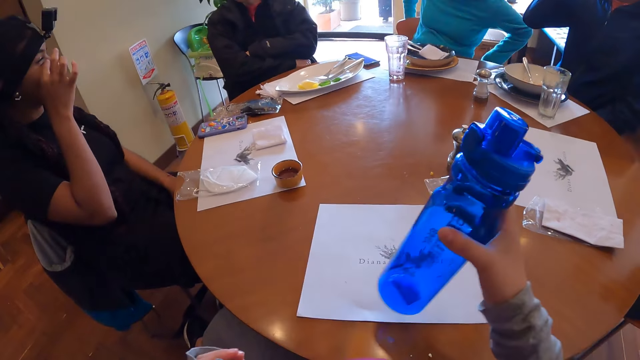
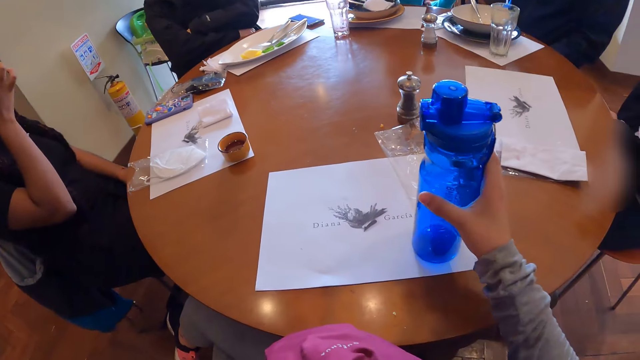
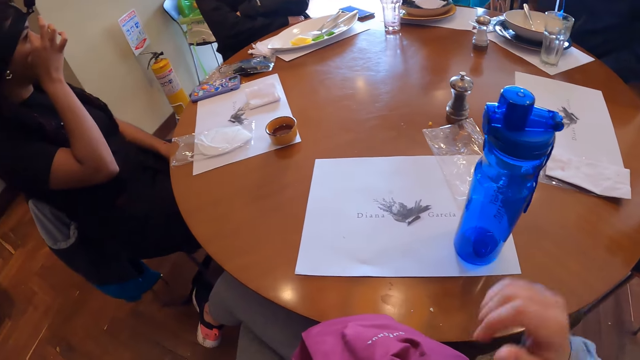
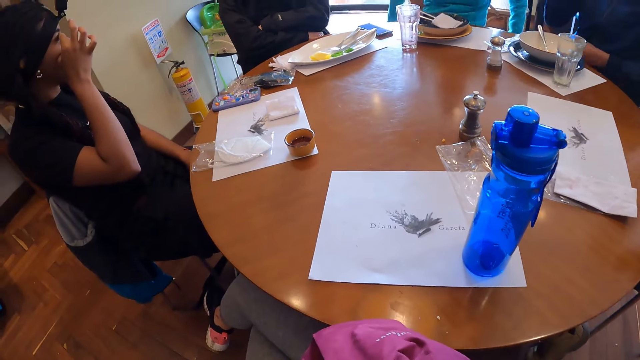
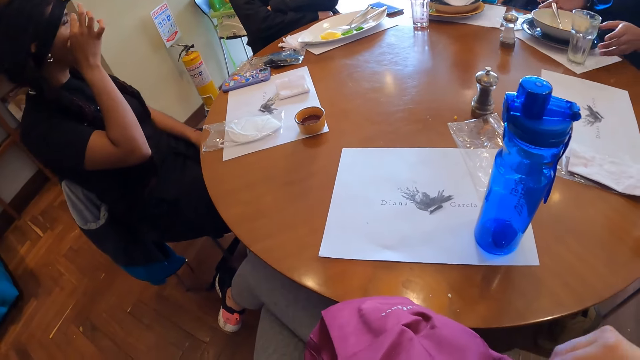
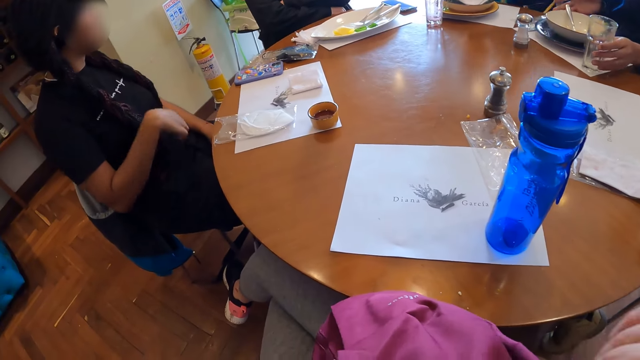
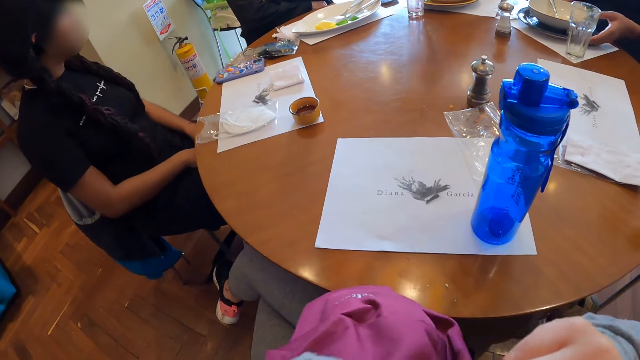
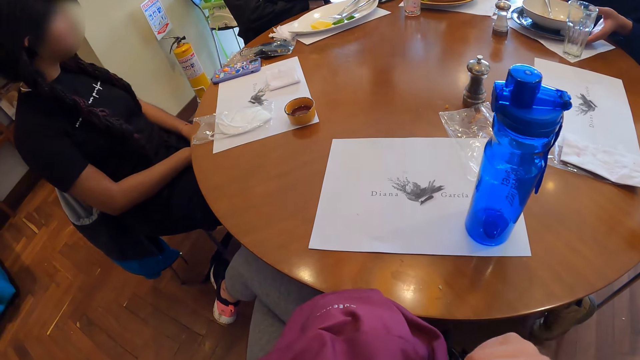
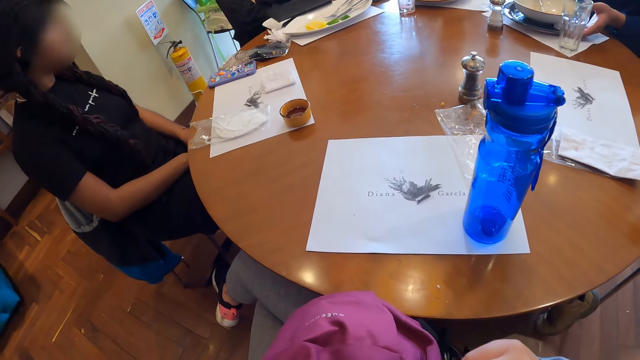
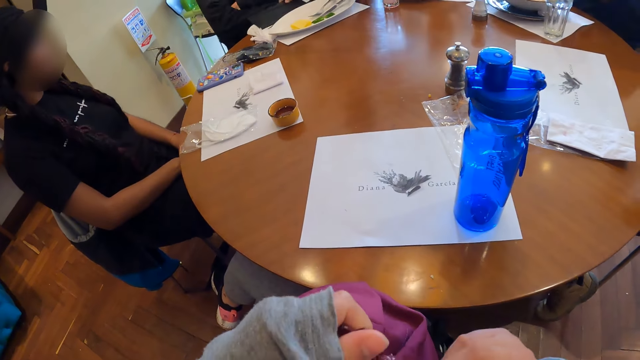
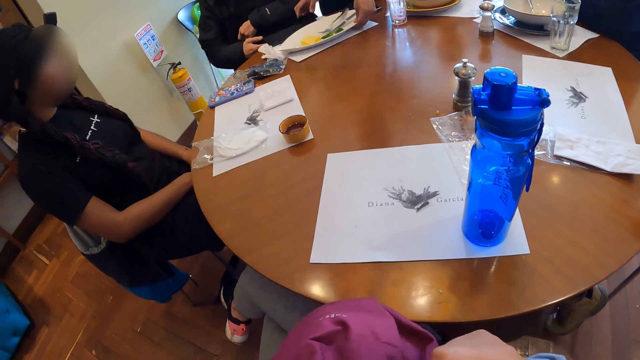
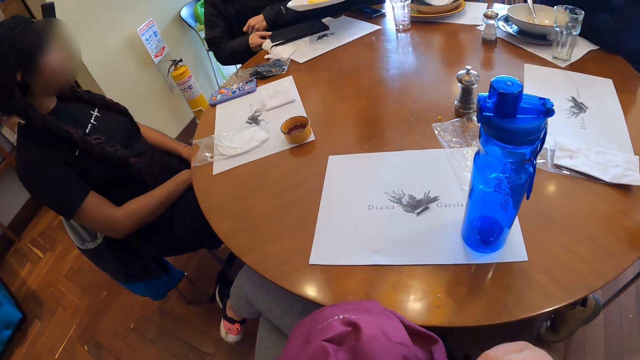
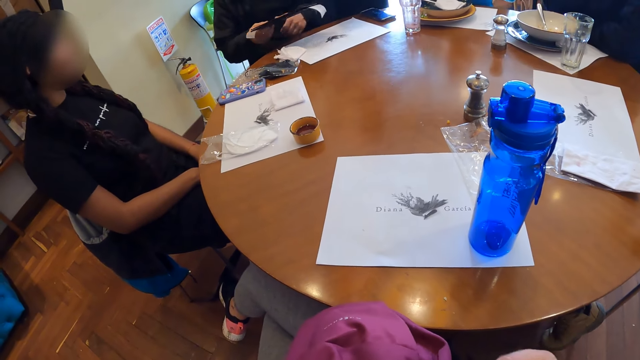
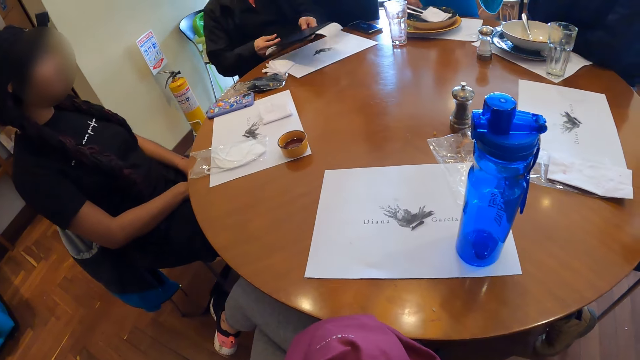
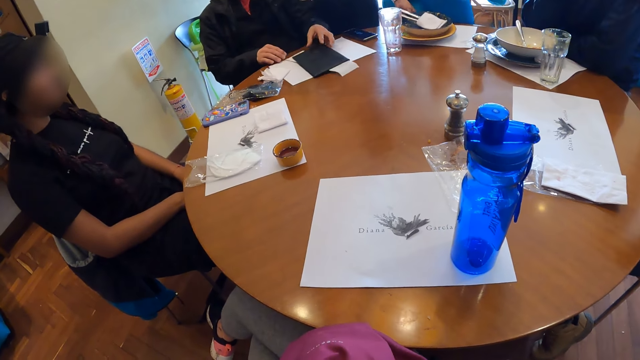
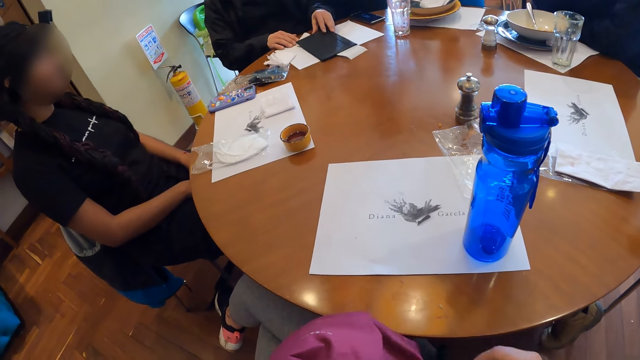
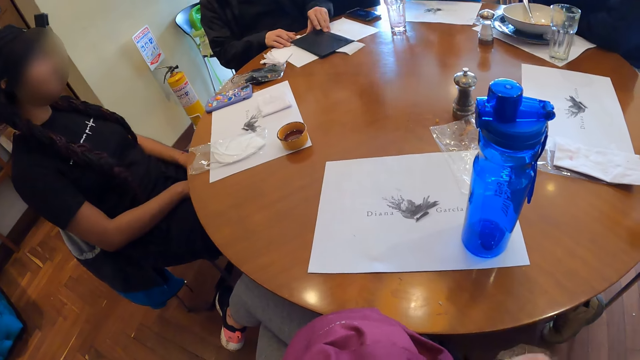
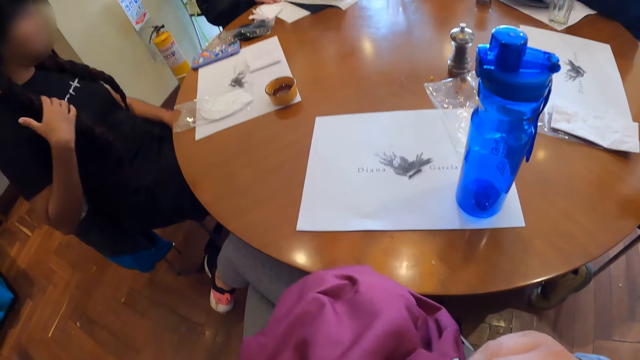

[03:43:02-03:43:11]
The camera wearer drops the water bottle on the table with her right hand. A man touches the plate on the table with both hands. The camera wearer touches a bag with both hands. The man moves the plate on the table with both hands. Another man picks up a menu cover on the table with his right hand, passes the menu cover to his left hand, drops the menu cover on the table with his left hand, and opens the menu cover on the table with his left hand. A woman touches her hair with her right hand.

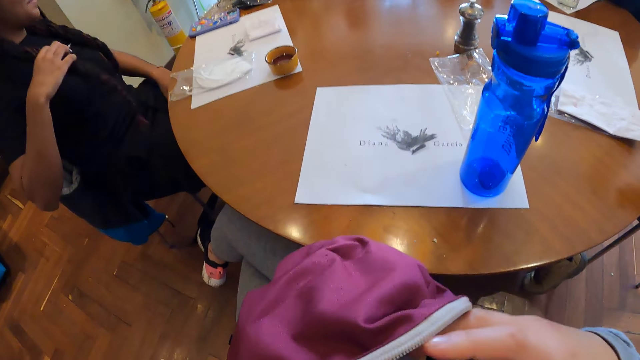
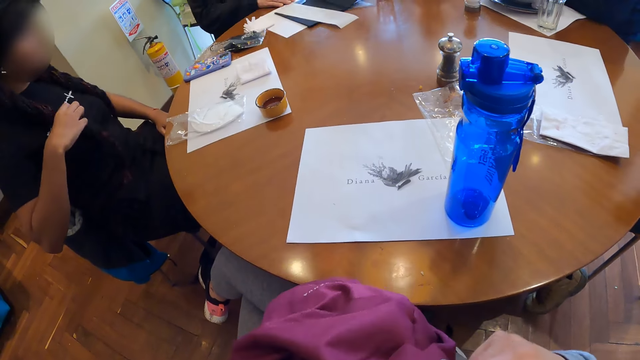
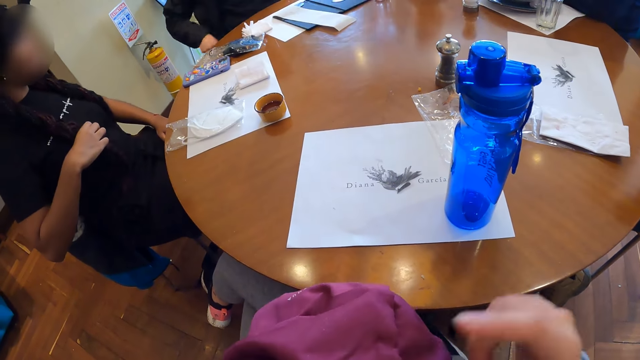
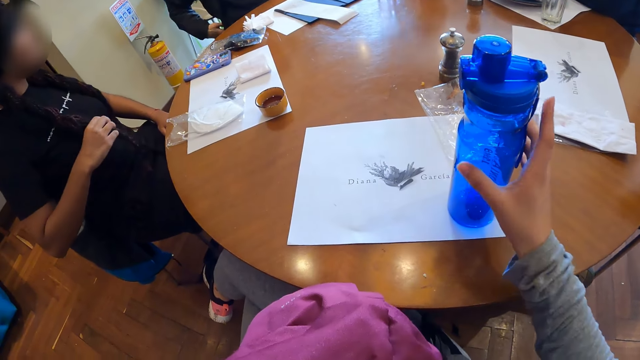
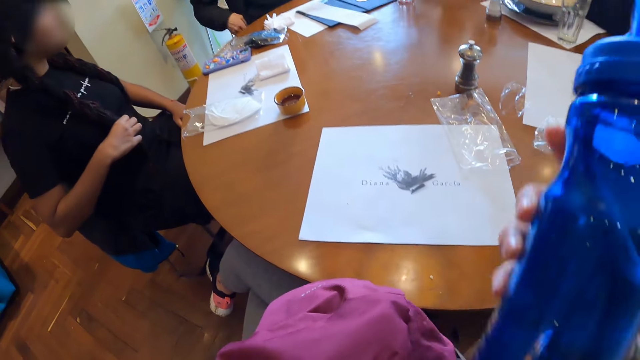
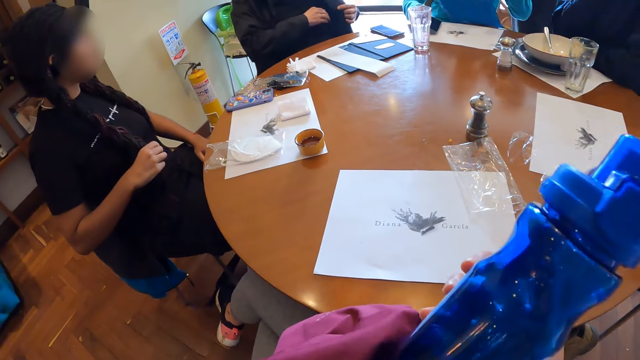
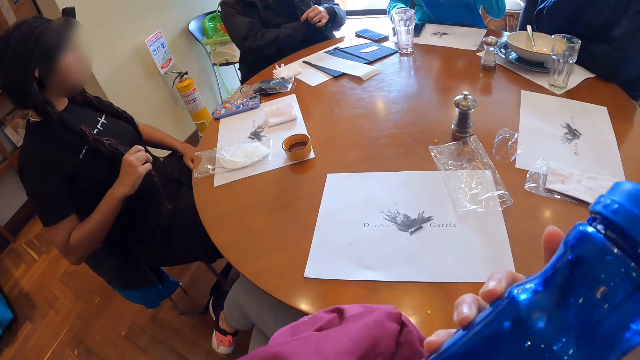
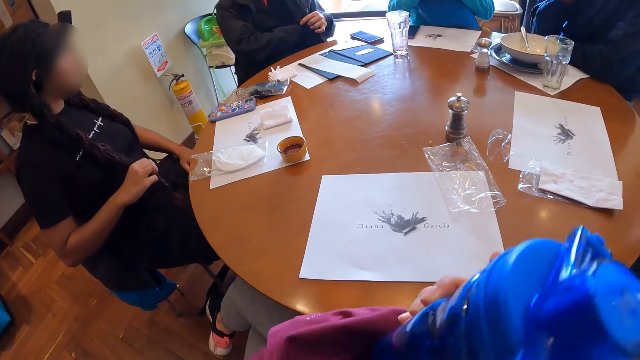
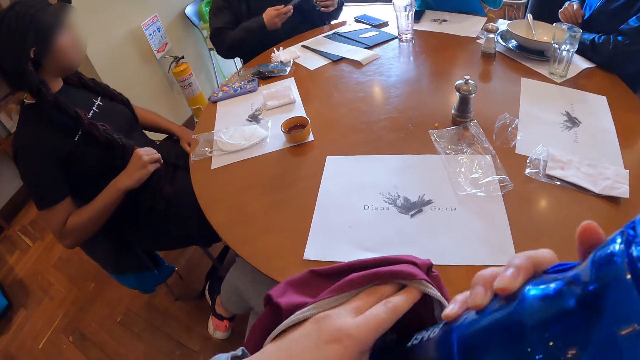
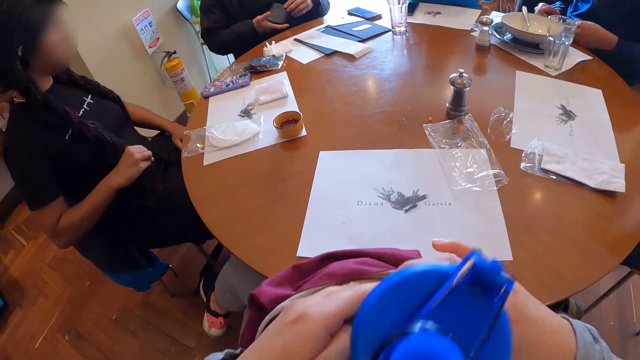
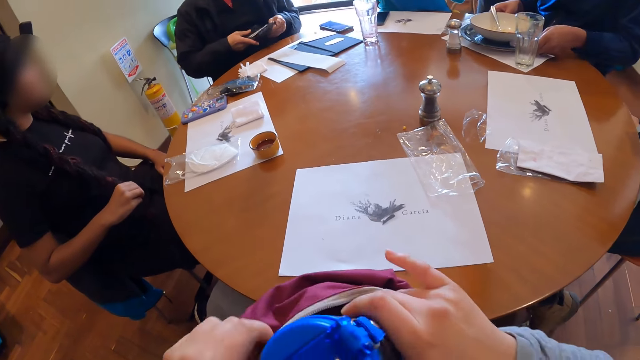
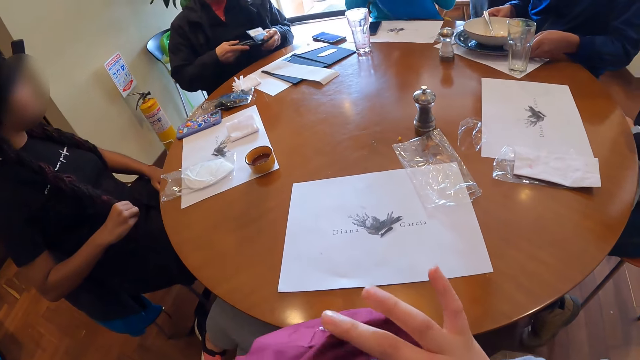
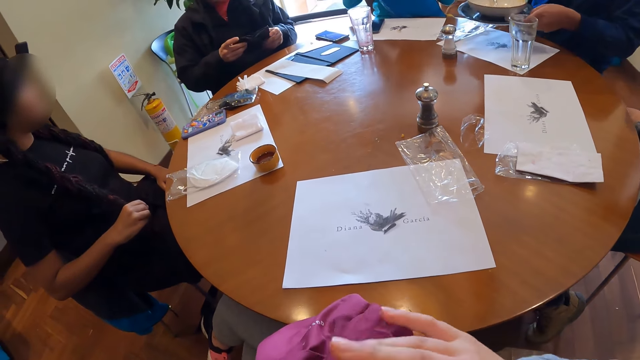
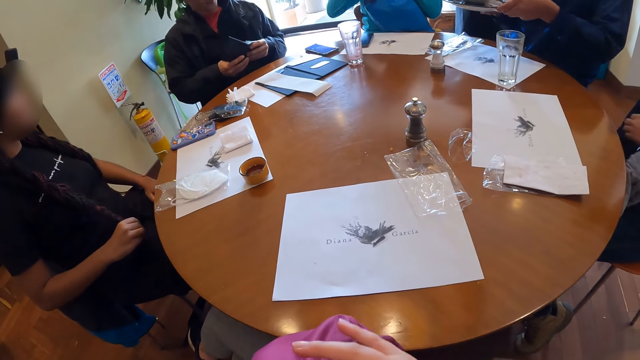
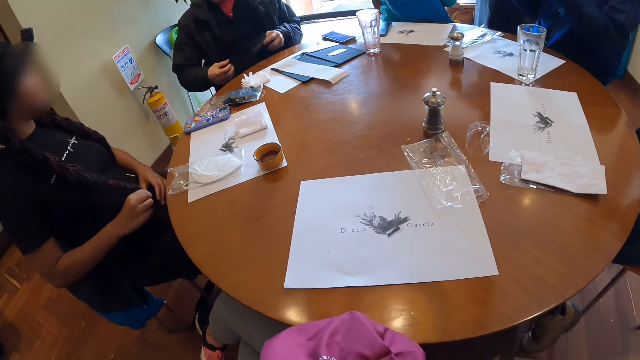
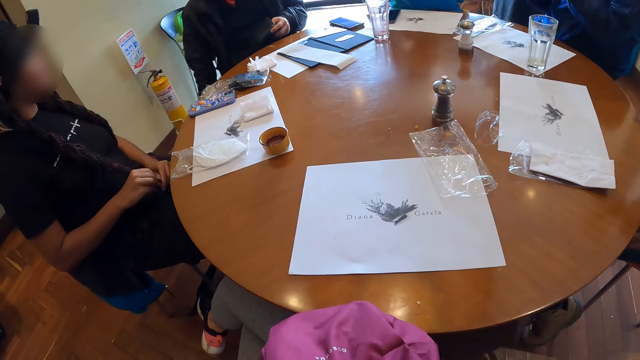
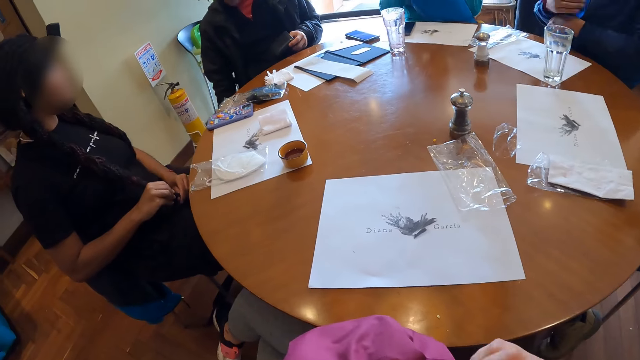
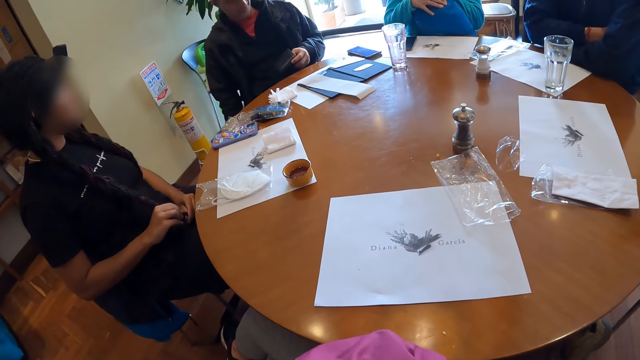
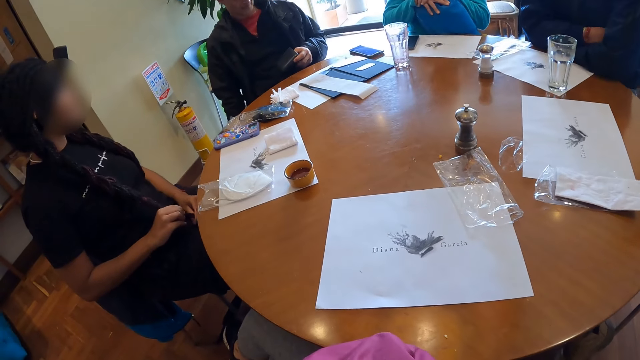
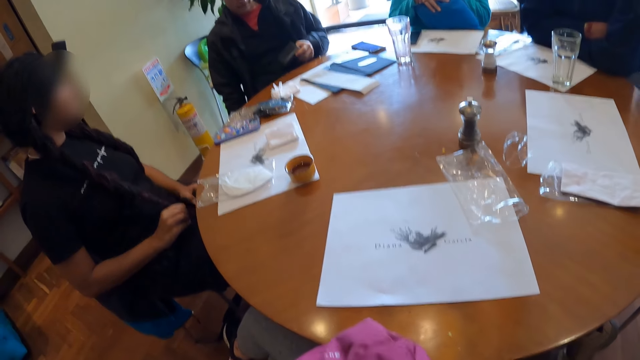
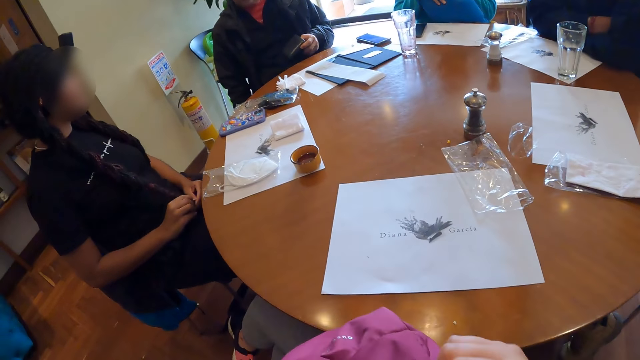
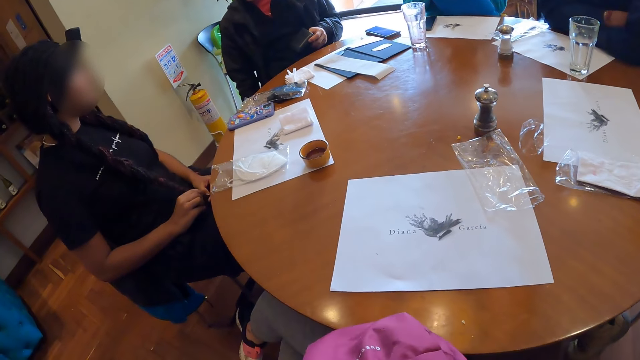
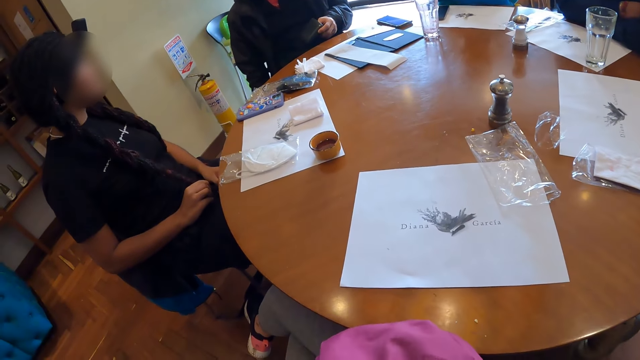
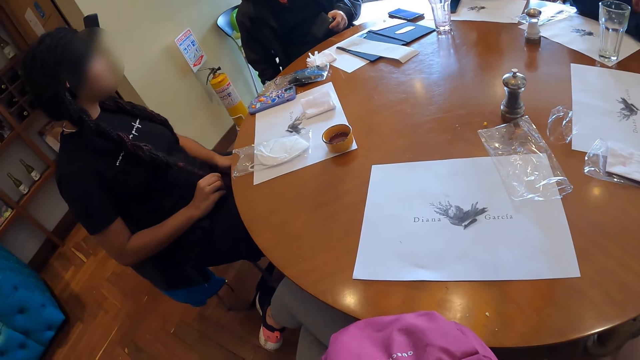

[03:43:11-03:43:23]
The camera wearer opens the bag with both hands. She picks the water bottle from the table with her right hand. A man opens a jacket on his body with his left hand. The camera wearer drops the water bottle in the bag with her right hand. The man brings out a wallet from the jacket with his right hand and opens the wallet in his right hand with his left hand. Another man lifts the plate from the table with both hands. A woman touches her hair with both hands. The other man folds both hands together.
